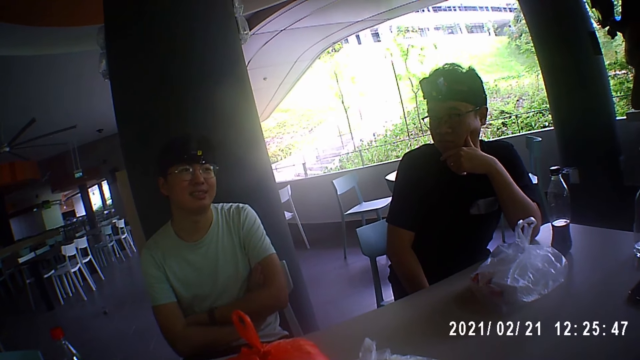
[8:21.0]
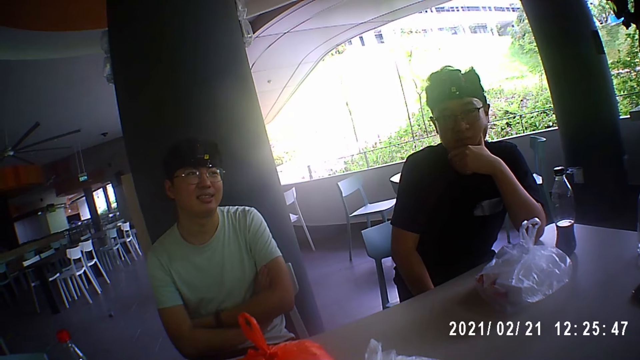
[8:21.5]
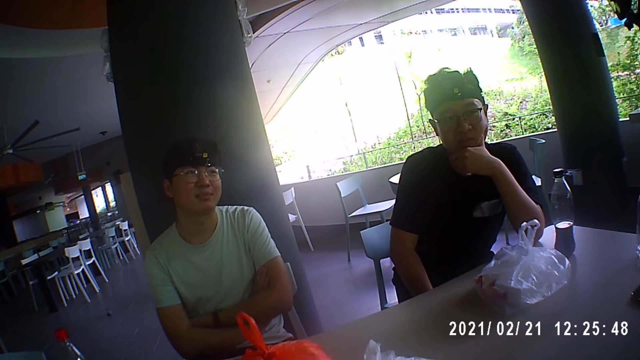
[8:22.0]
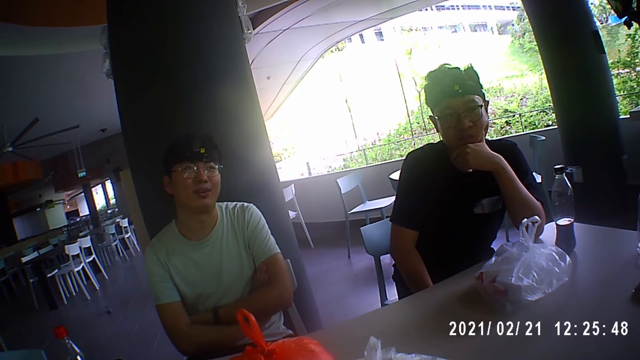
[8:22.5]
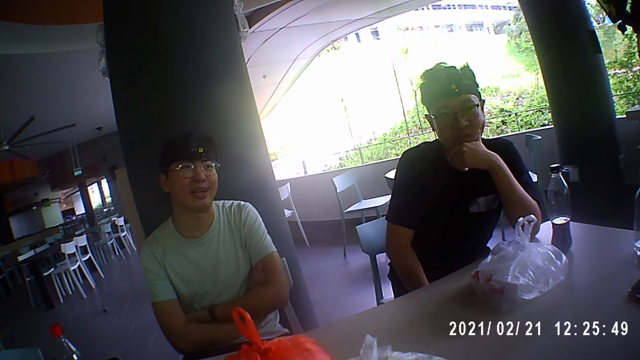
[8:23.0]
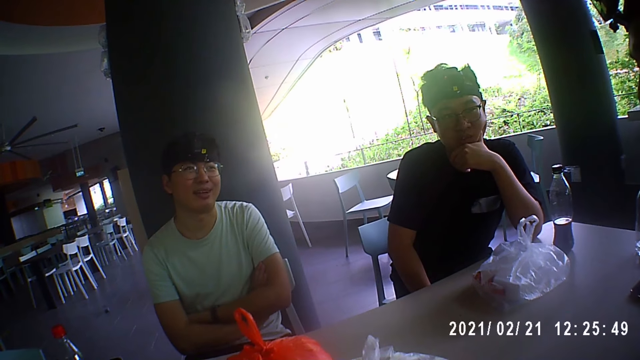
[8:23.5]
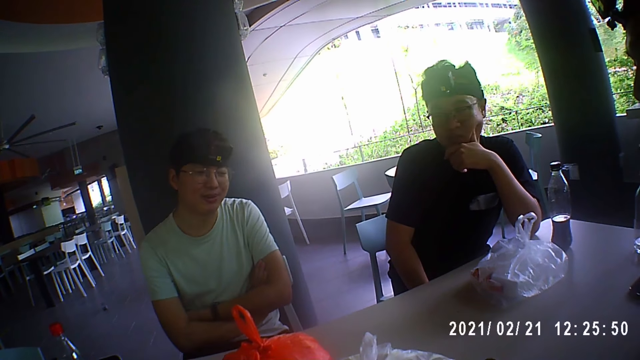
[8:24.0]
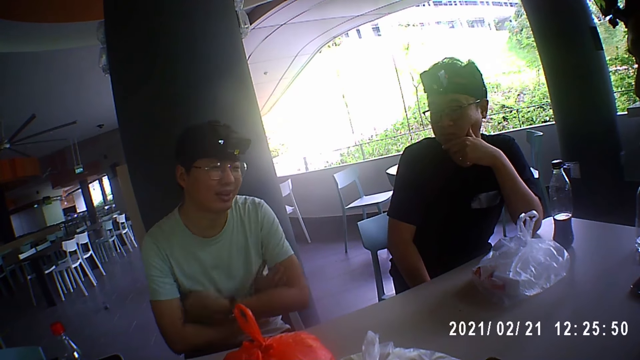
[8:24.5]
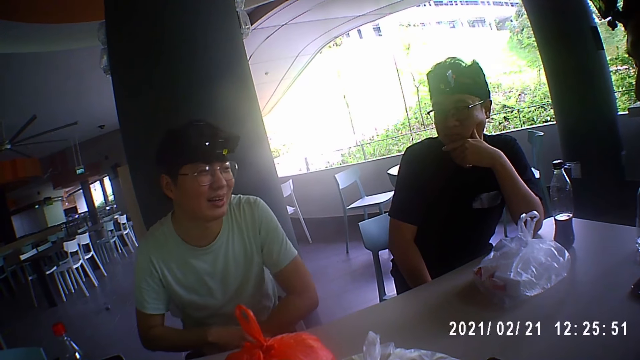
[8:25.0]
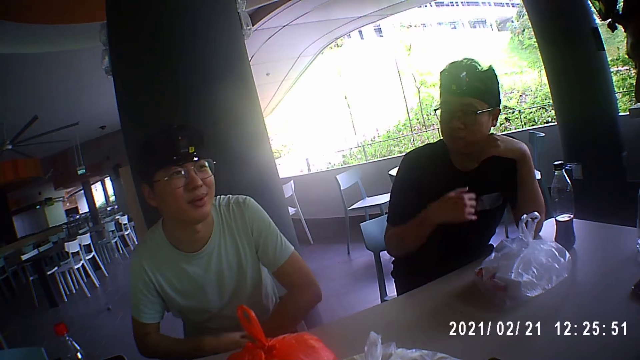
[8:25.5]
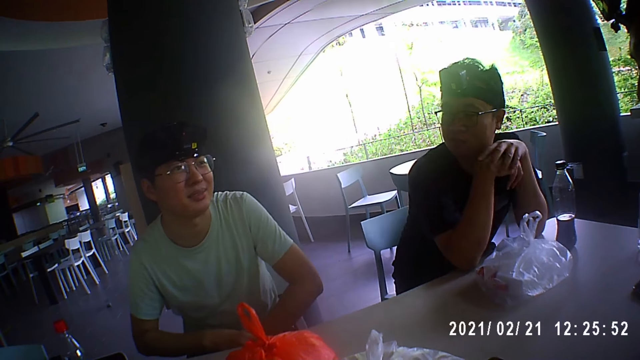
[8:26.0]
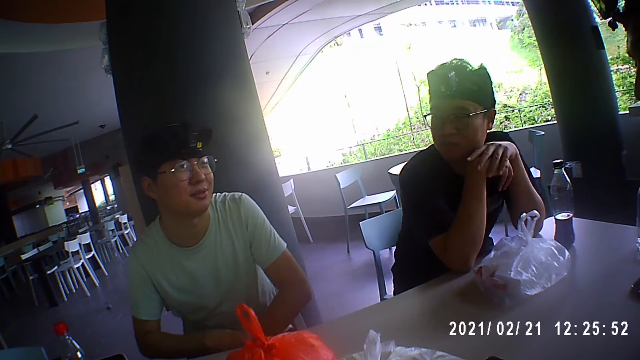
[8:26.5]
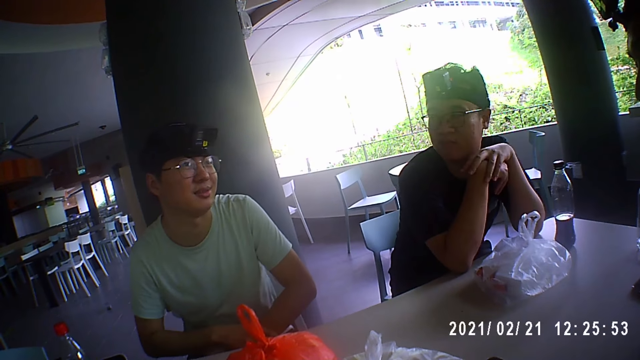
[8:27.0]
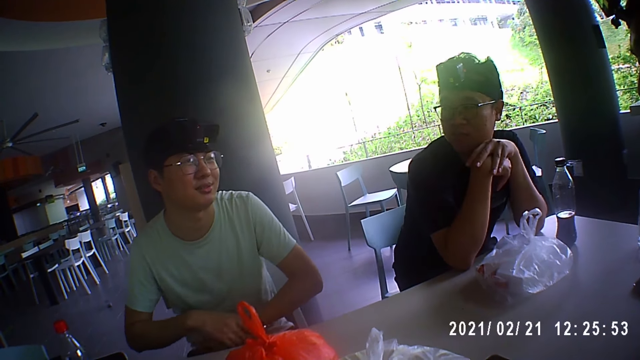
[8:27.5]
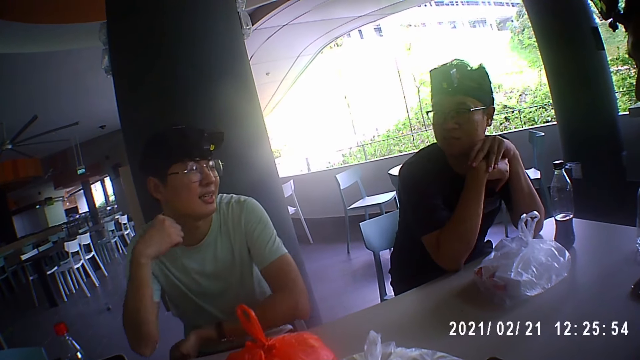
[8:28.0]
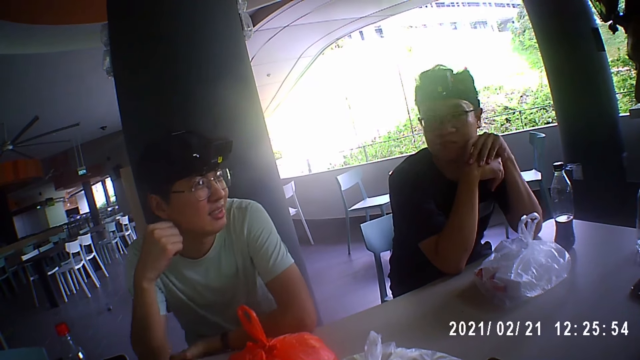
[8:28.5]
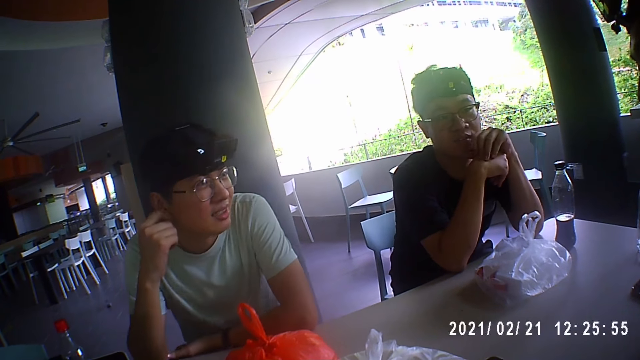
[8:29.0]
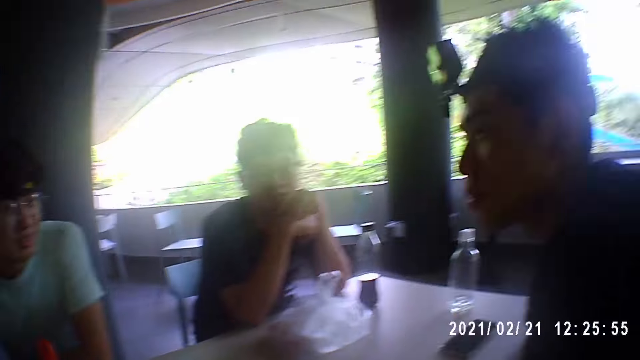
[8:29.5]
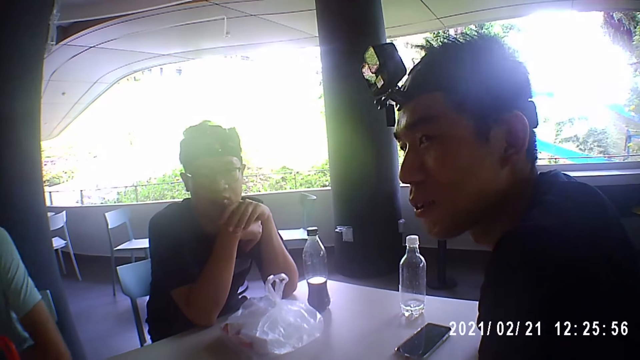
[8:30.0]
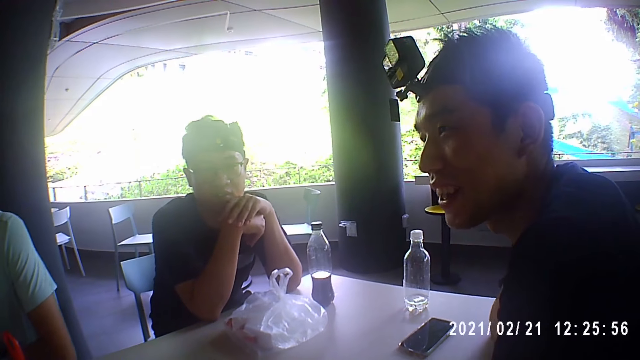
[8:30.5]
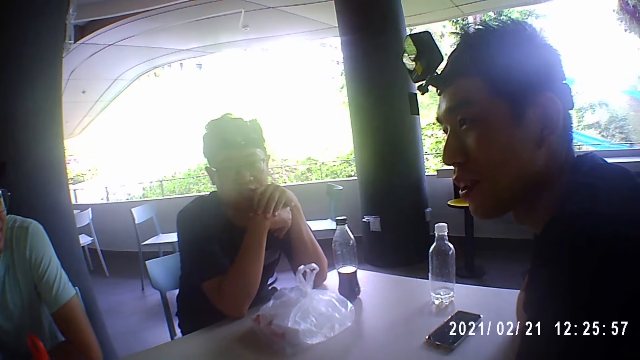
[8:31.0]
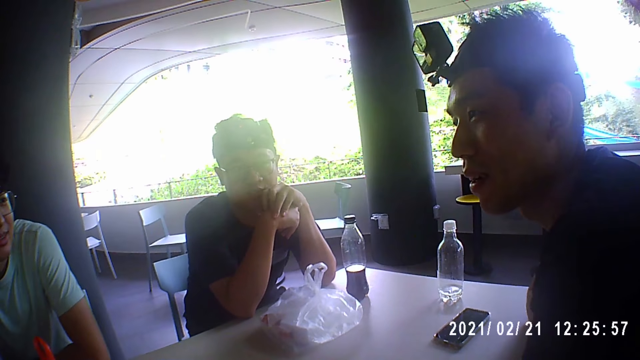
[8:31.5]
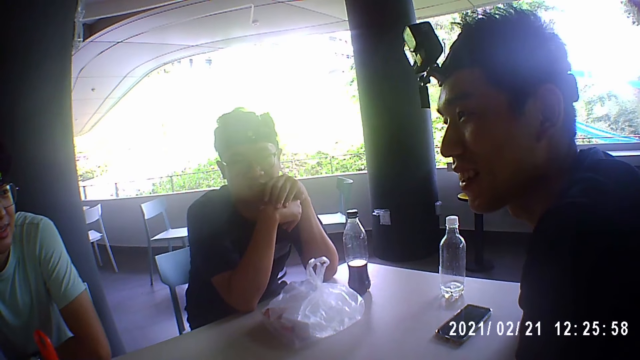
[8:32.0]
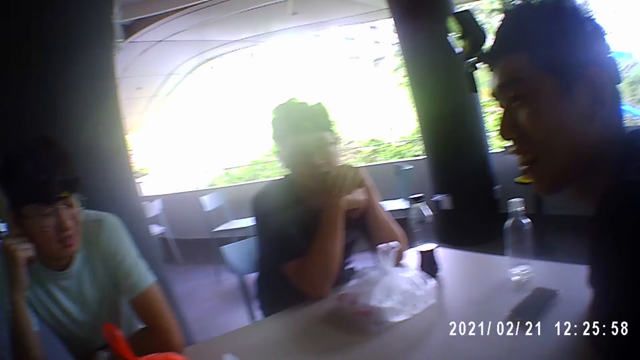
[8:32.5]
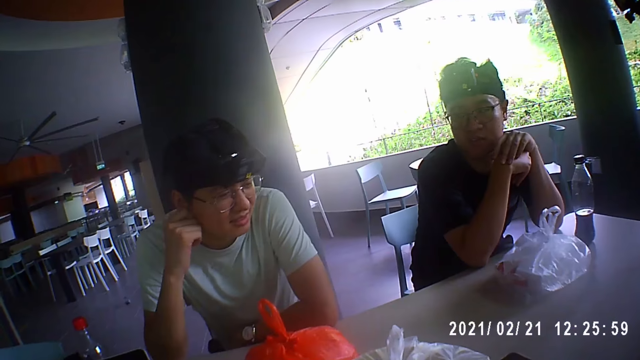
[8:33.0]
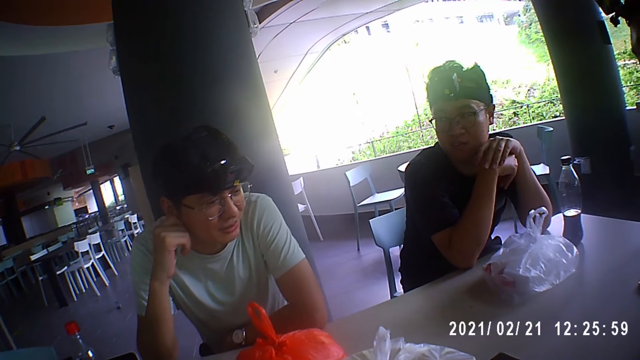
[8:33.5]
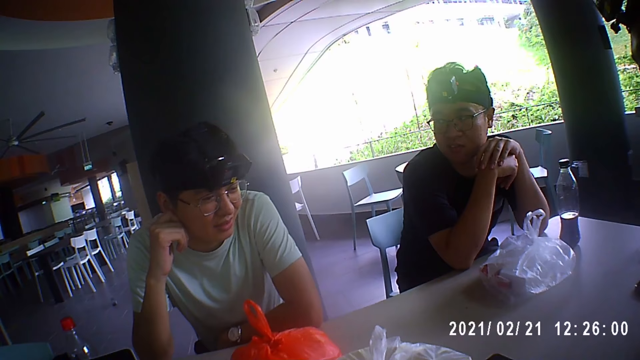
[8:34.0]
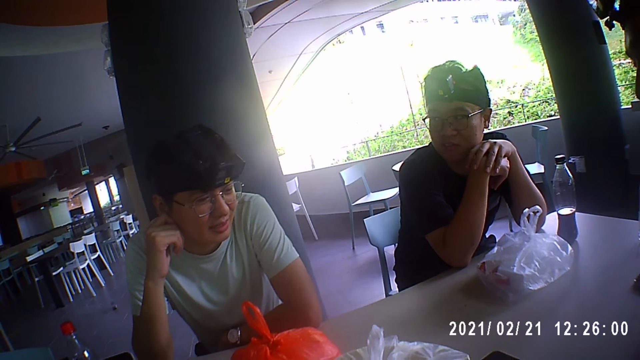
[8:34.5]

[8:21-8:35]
The man places his right hand on the table. He touches his face with his left hand. The man interacts with a person. Another man touches his face with his right hand. The first man holds on to his ear. The person interacts with the first man.

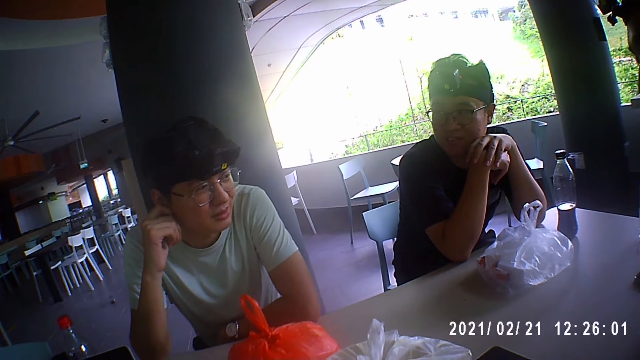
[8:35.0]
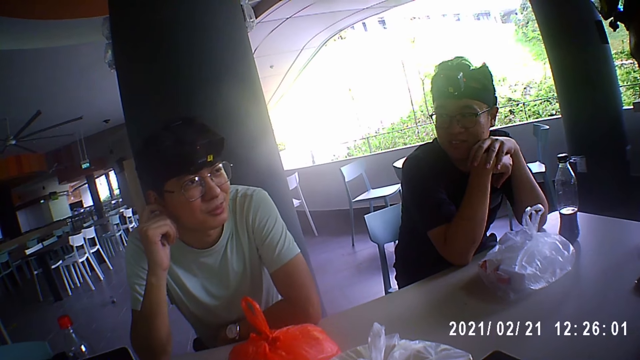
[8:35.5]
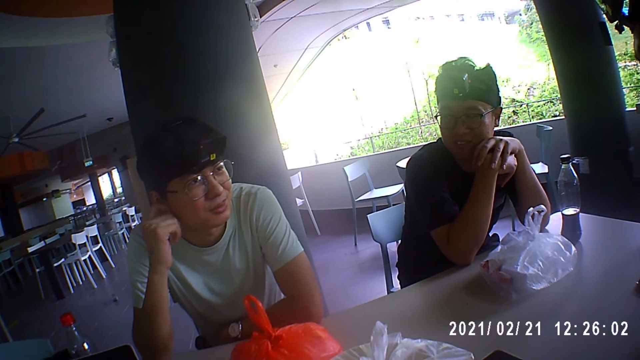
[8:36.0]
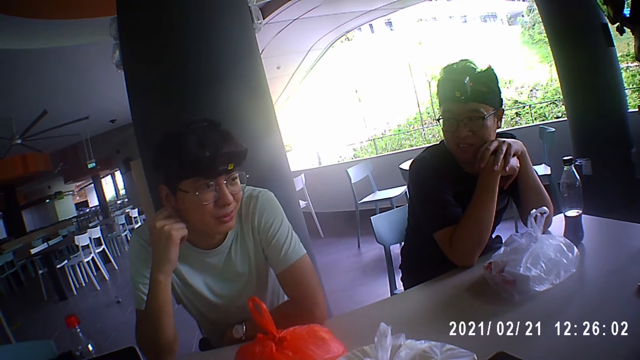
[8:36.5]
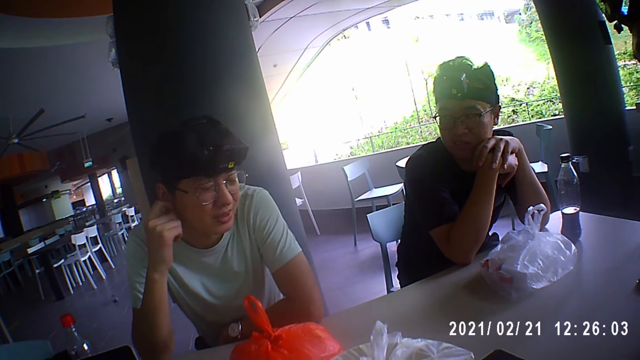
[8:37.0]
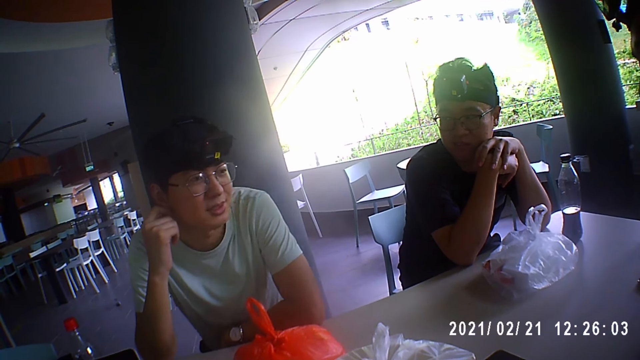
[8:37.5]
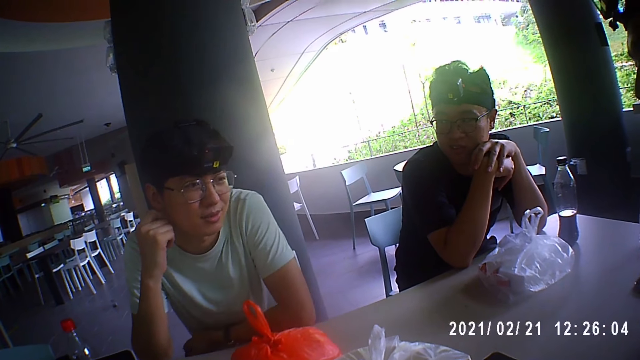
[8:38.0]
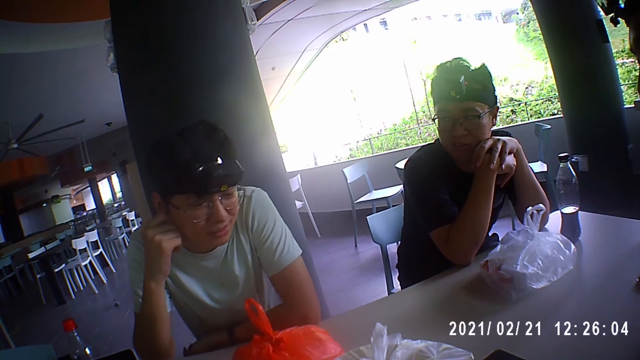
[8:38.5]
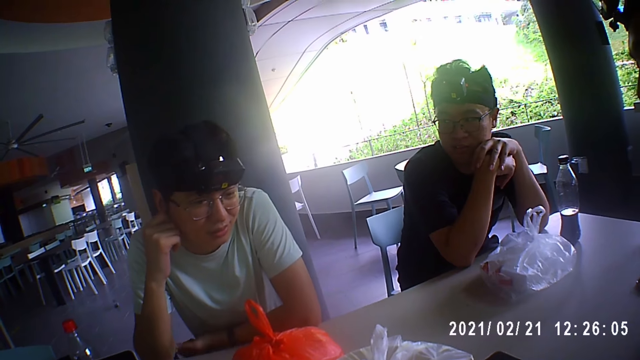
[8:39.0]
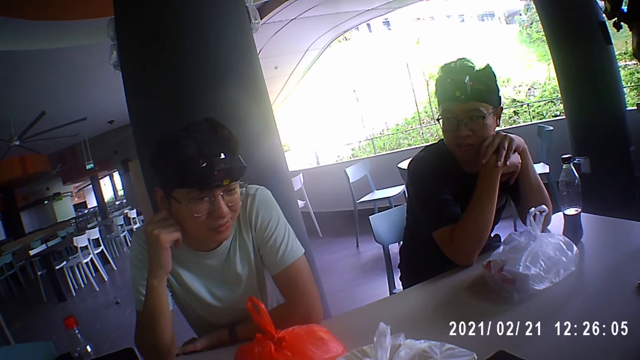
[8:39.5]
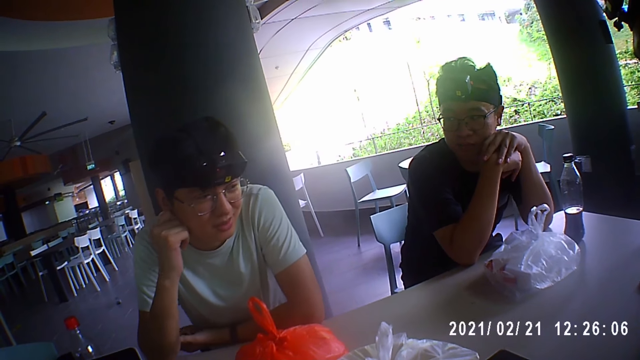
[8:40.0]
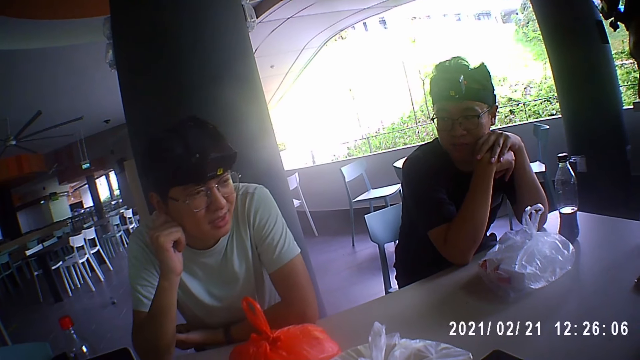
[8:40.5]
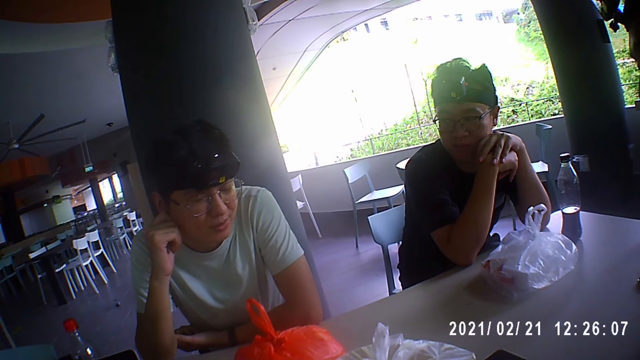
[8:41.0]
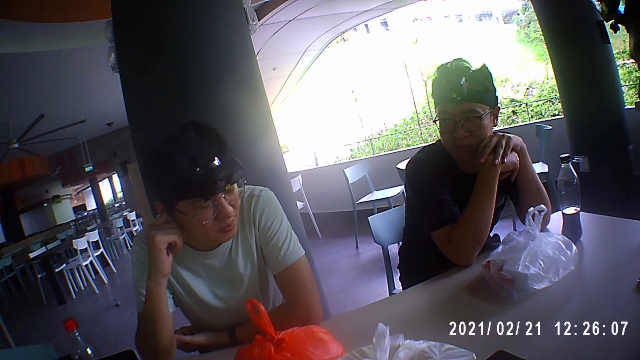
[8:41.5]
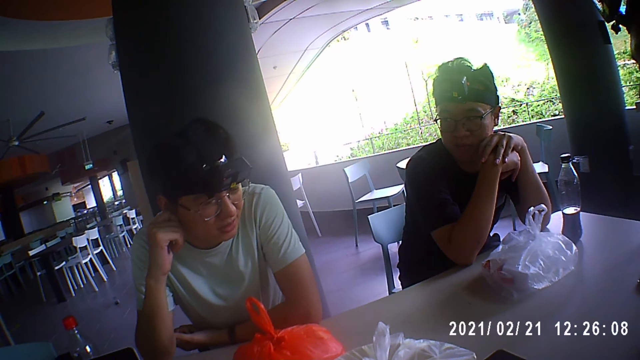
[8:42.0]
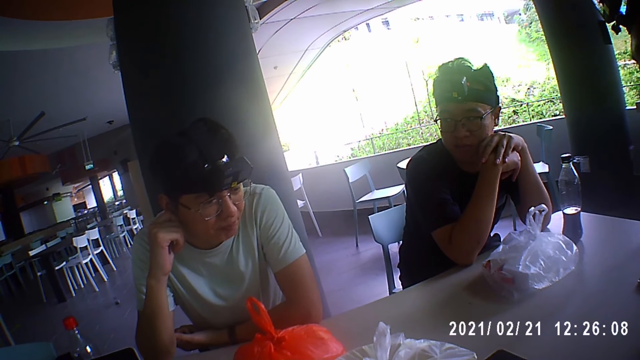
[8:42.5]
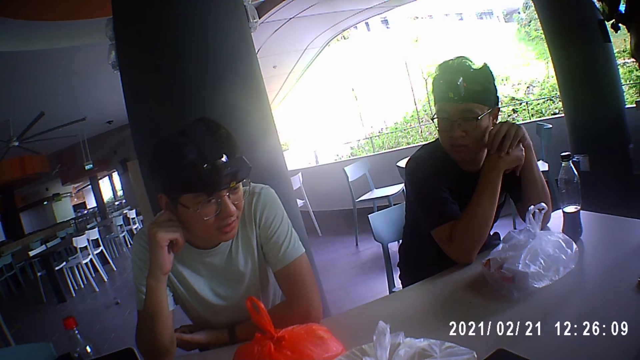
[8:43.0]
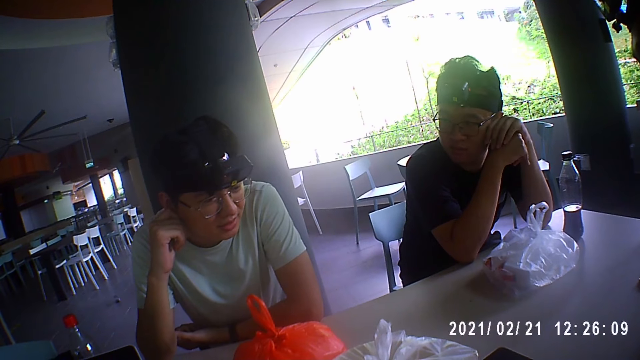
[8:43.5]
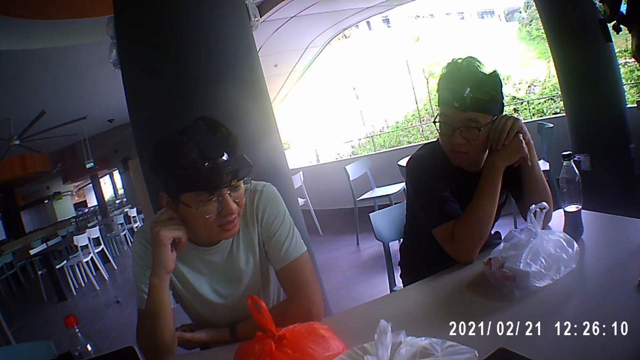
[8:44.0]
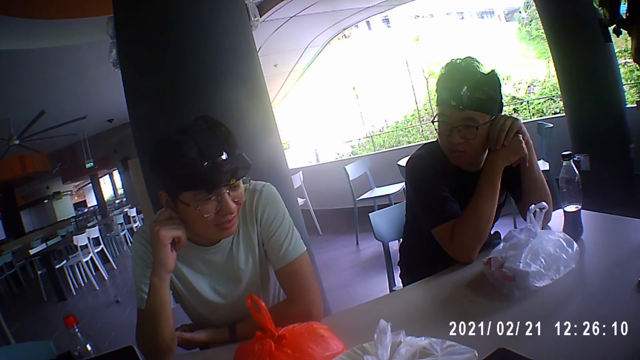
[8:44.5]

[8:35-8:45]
The man moves a finger on his ear. The man interacts with a person. The man touches his face with his left hand.
